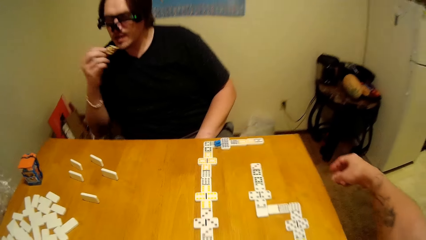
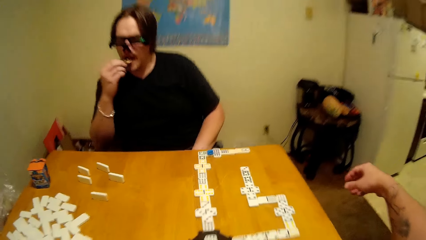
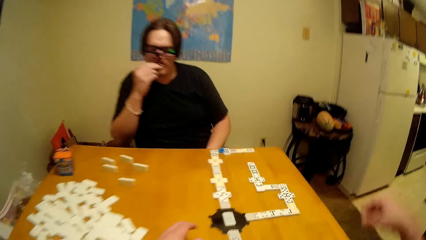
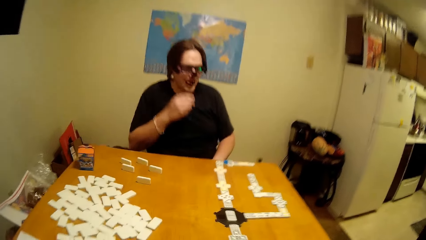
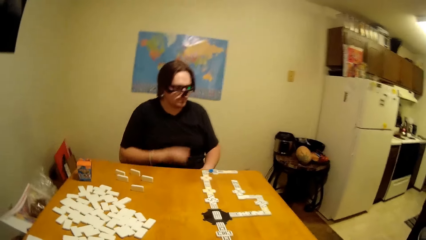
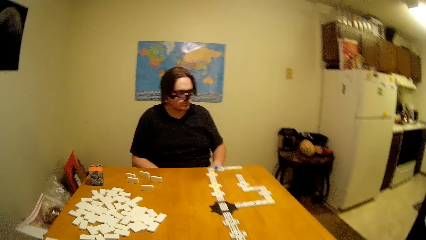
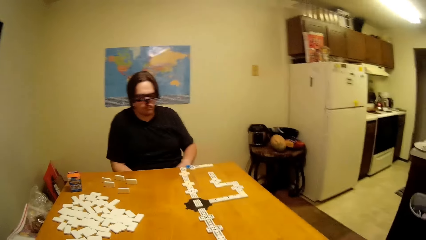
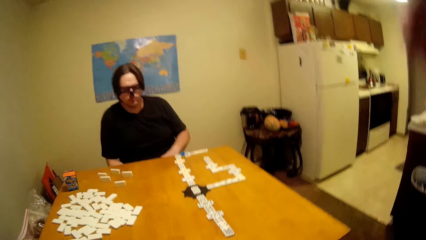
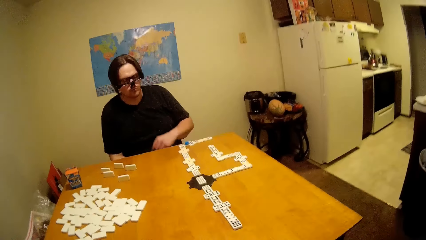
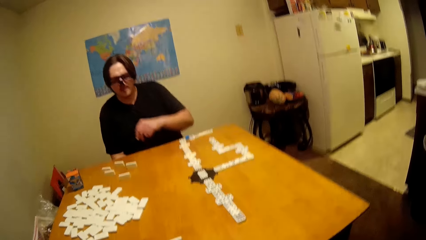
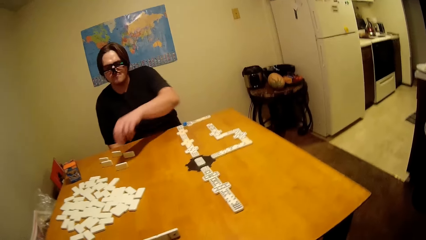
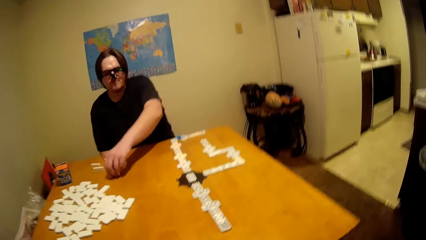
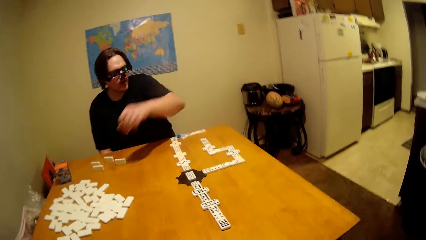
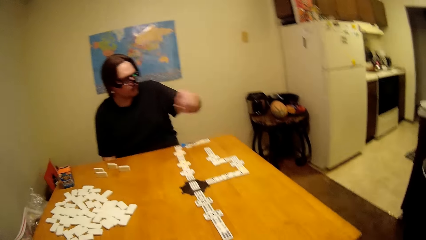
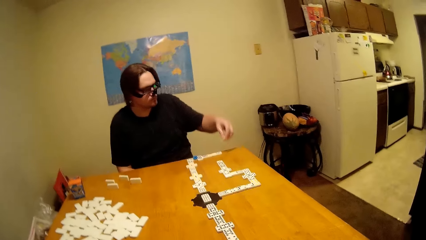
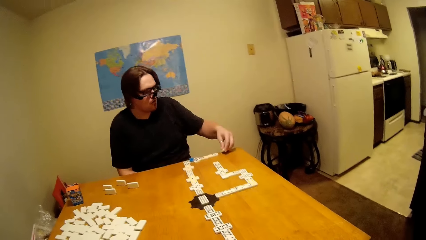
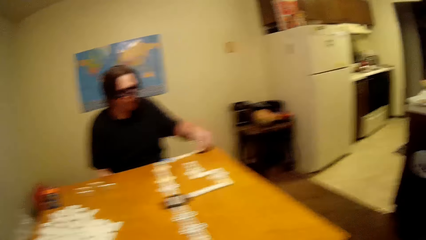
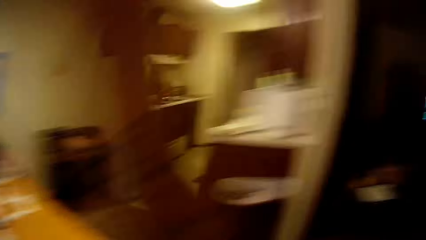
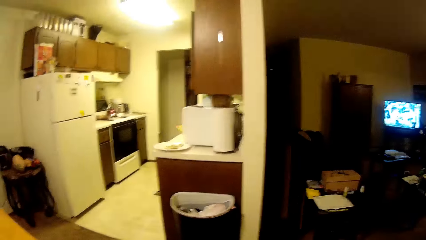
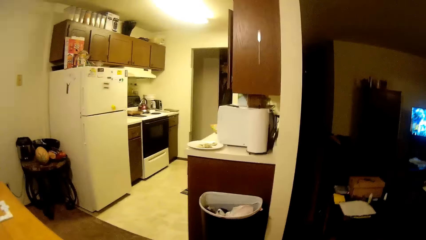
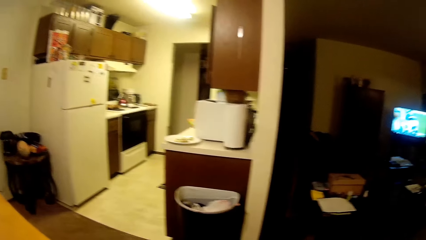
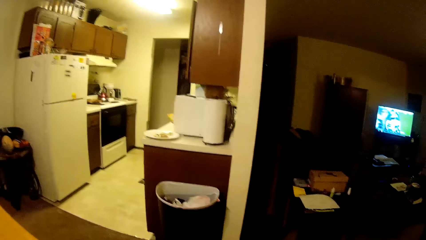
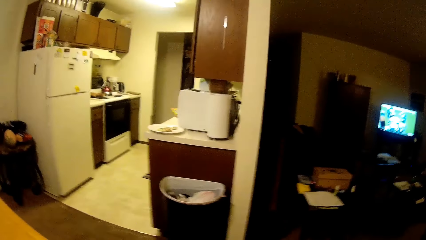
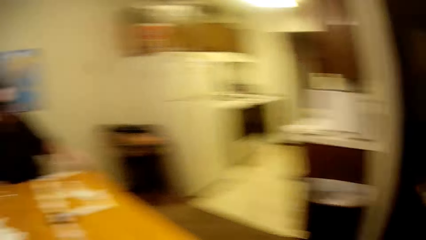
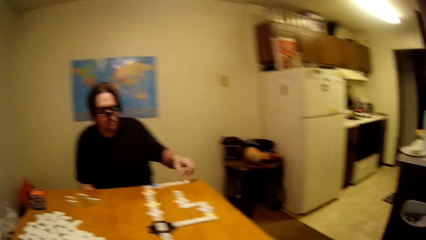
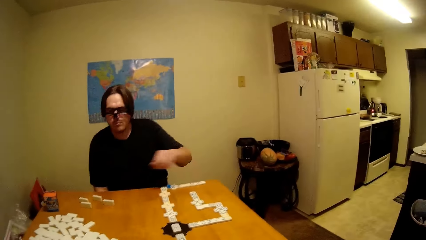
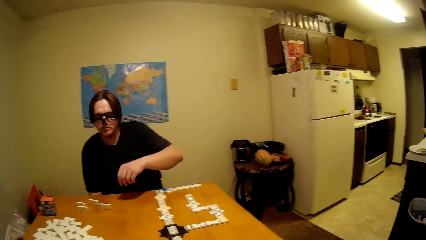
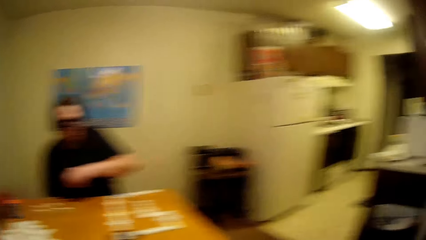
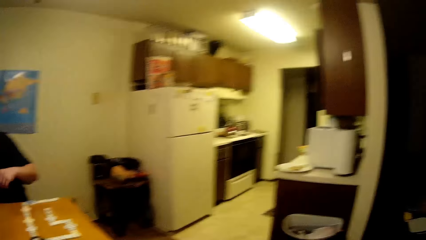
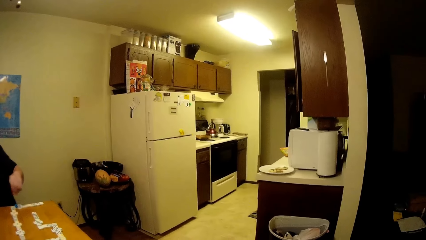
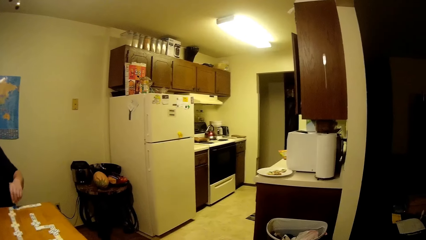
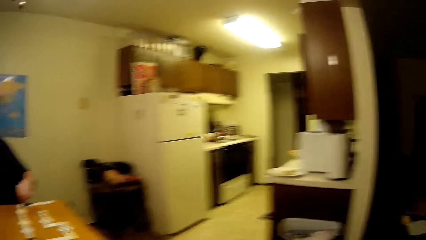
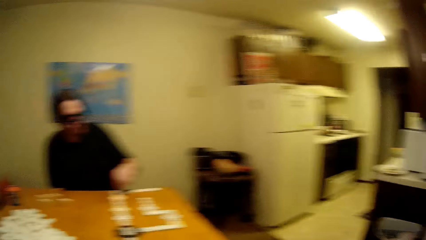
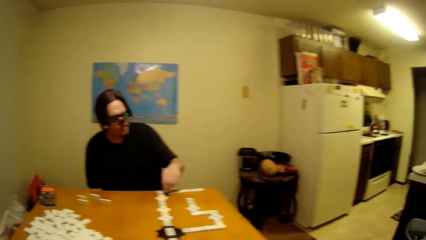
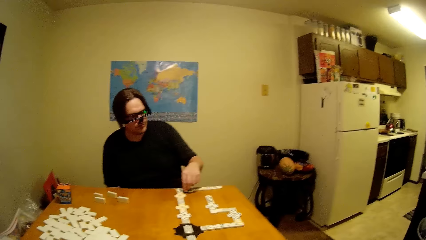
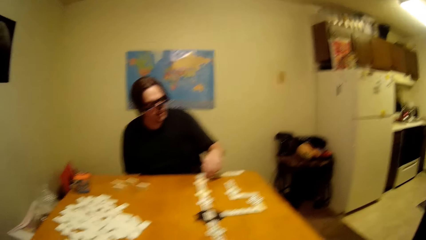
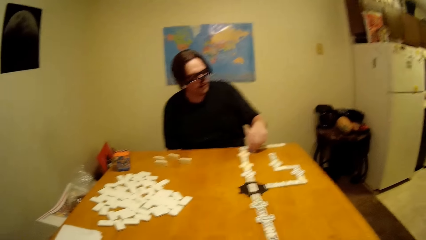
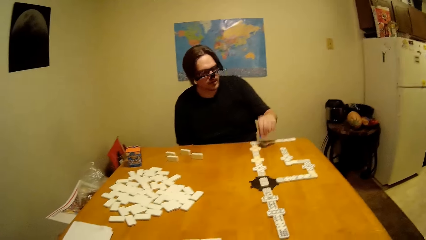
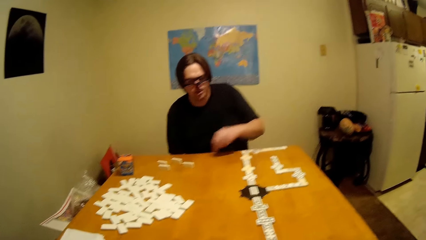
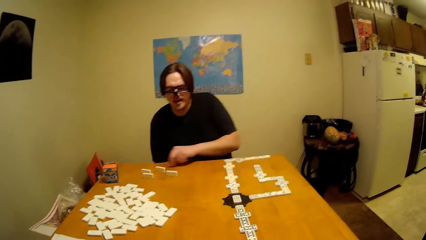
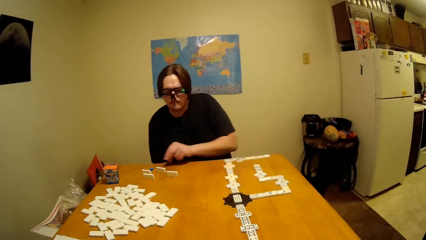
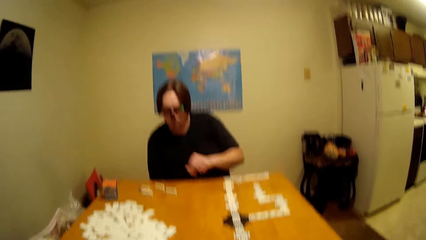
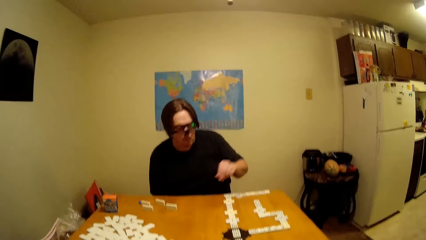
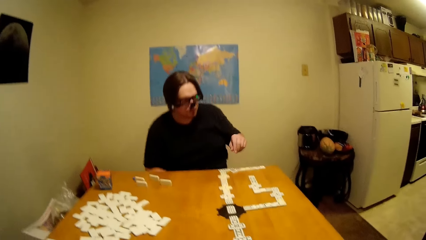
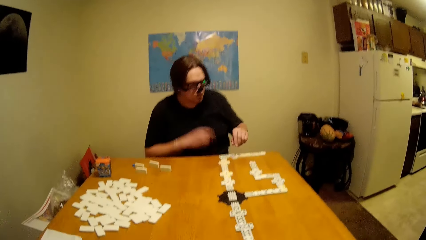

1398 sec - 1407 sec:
The man puts the cookie in the mouth, eats the snack and arranges a domino on the table.

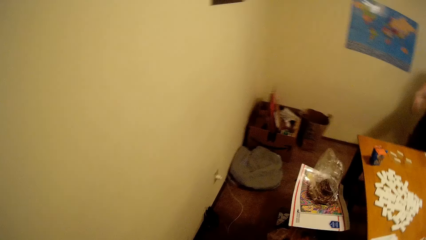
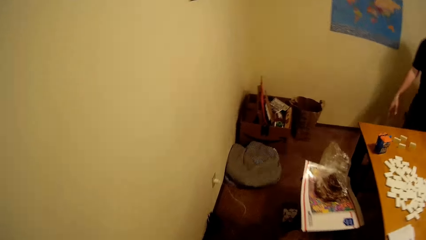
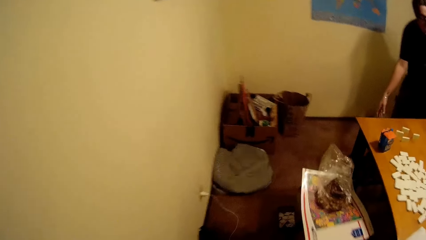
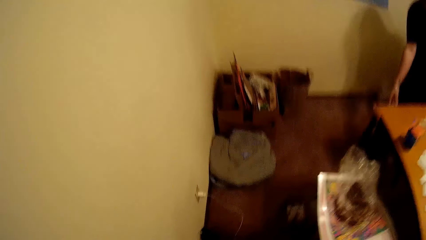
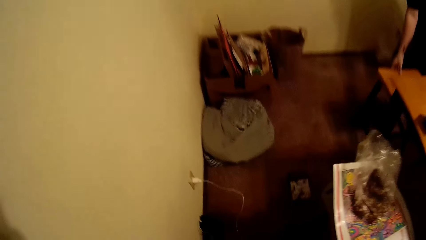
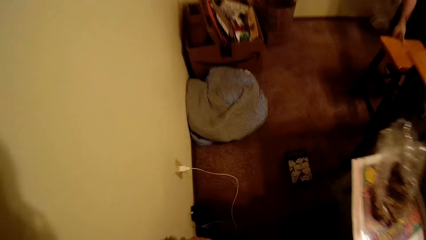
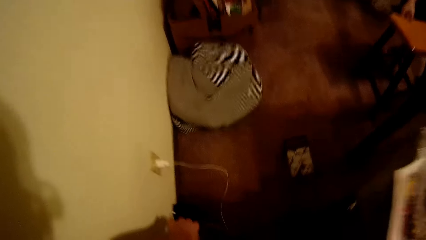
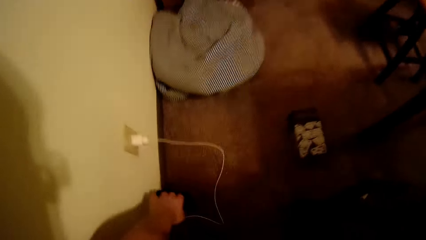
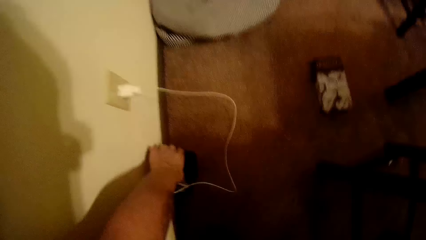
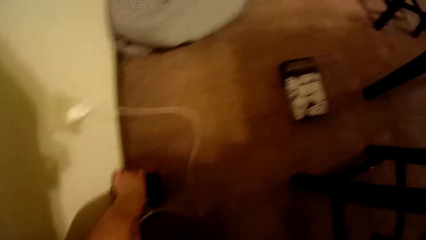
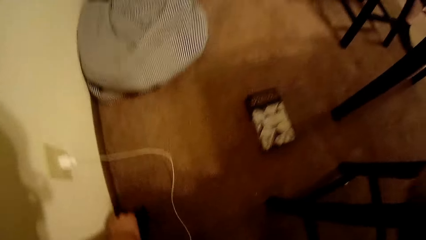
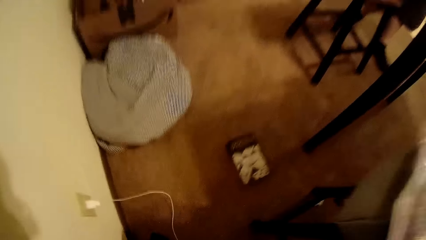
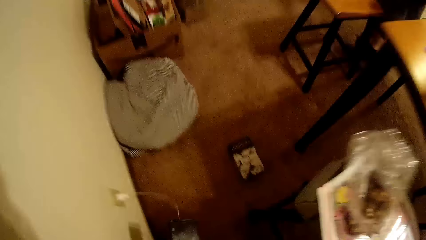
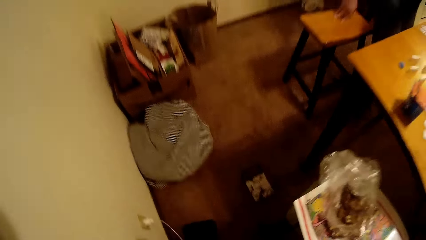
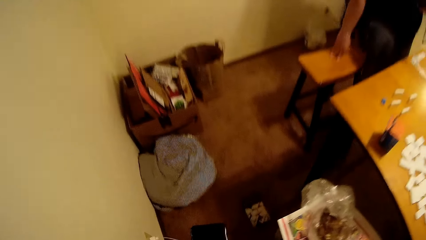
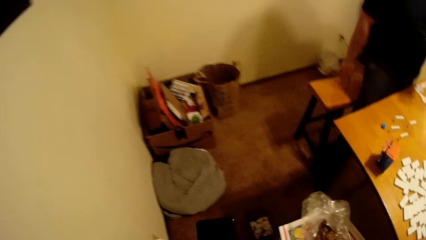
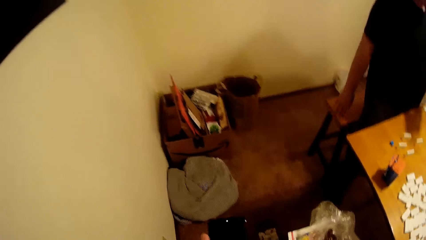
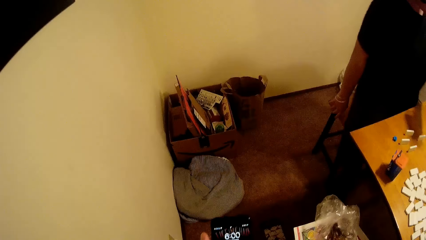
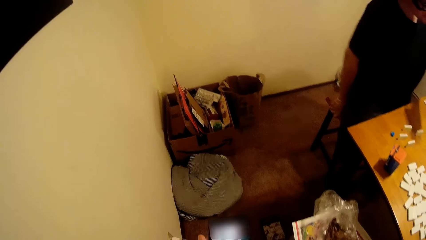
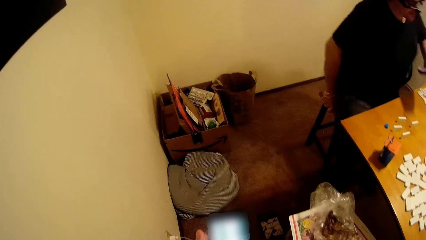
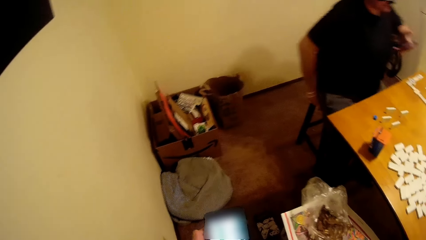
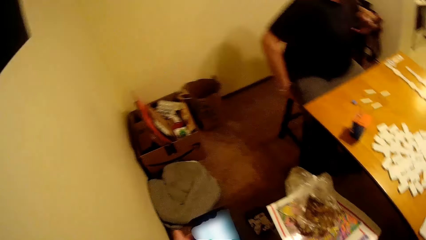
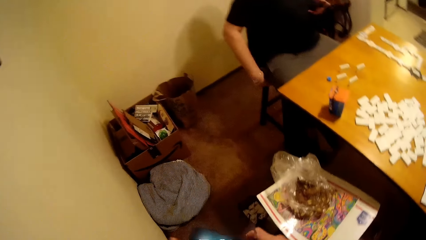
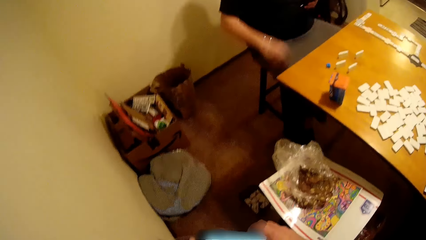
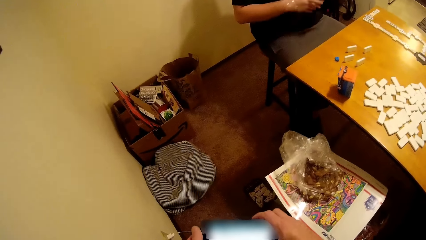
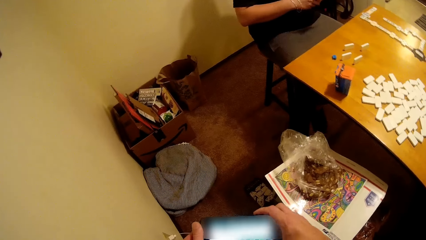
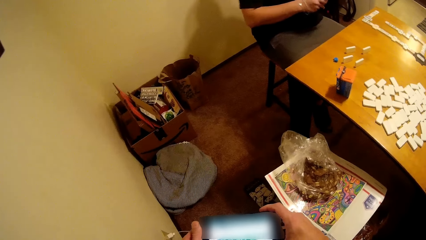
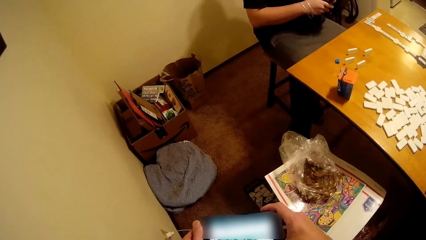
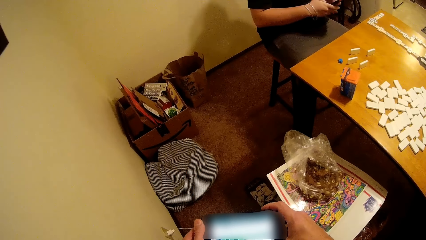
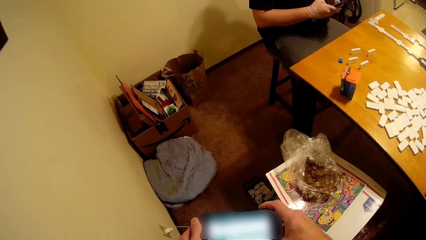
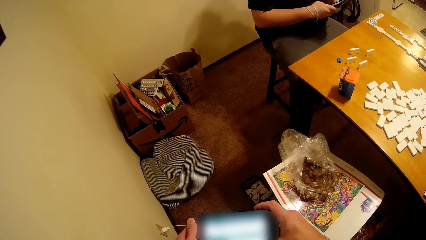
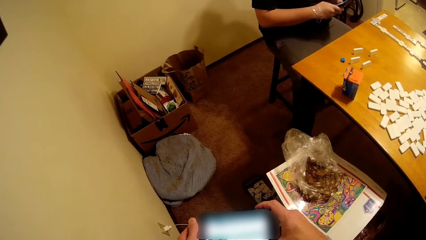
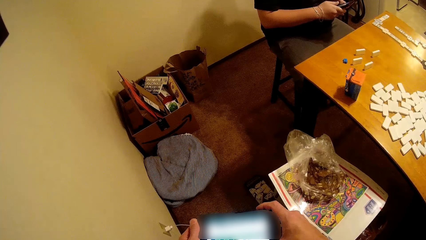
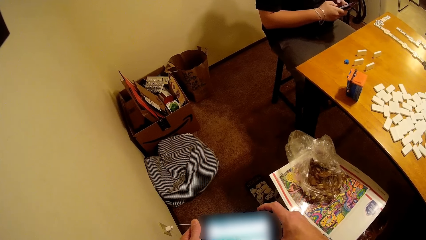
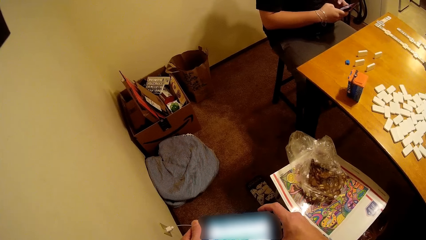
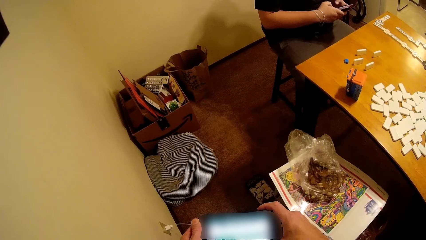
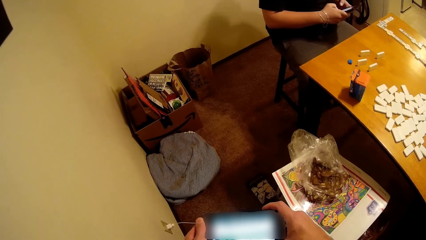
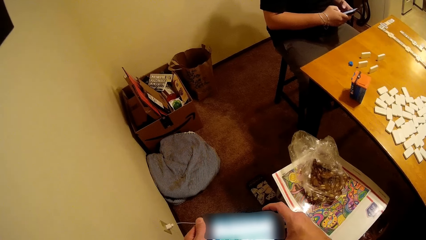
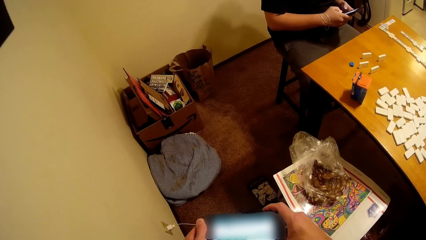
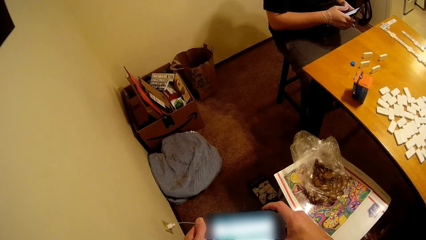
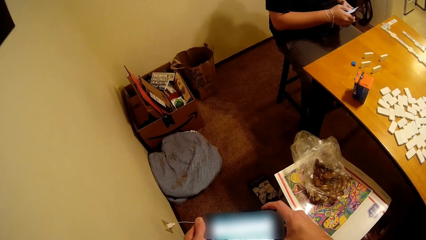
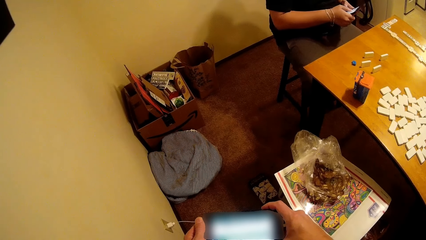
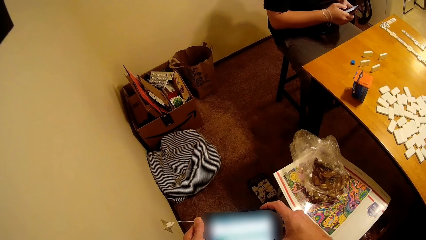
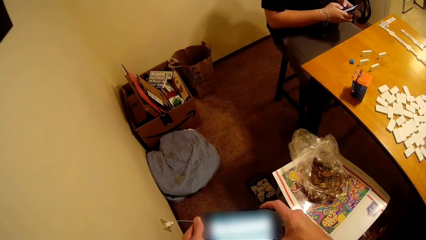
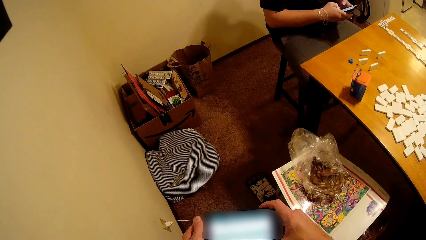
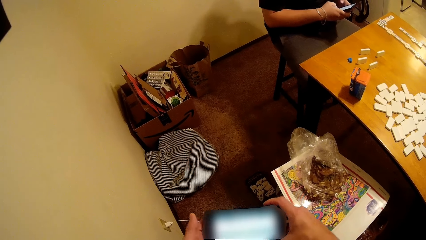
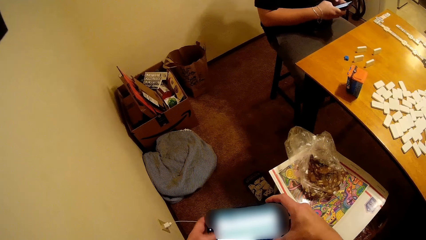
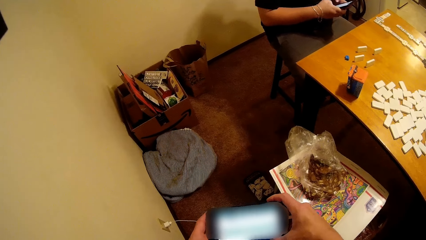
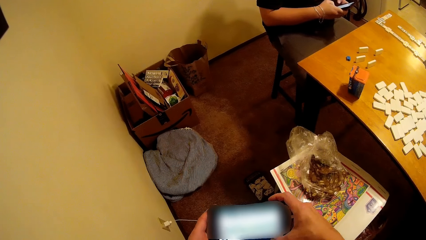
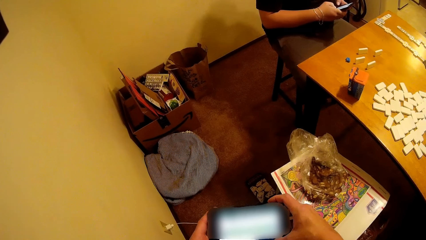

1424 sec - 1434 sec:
The camera wearer picks up a phone. They press the phone. A man sits on the chair. The camera wearer operates the phone and touches the phone. The man operates the phone and touches the phone.
